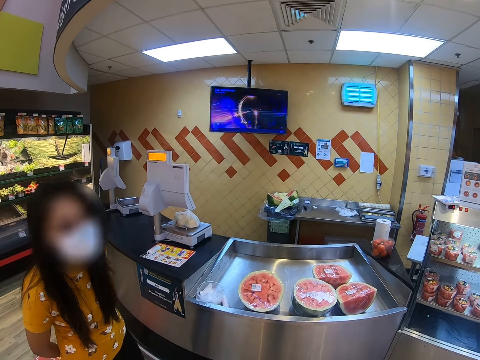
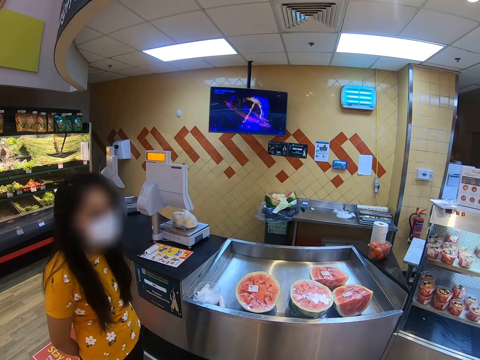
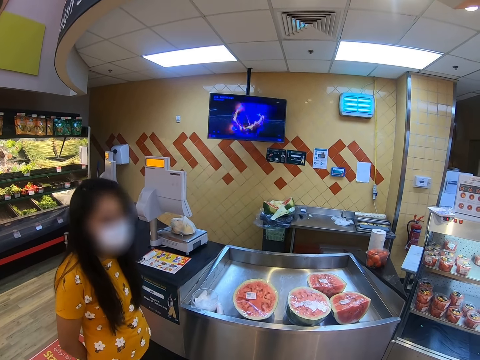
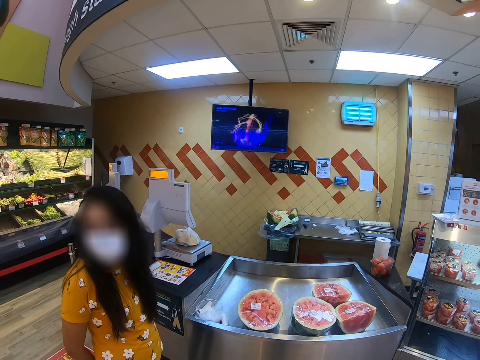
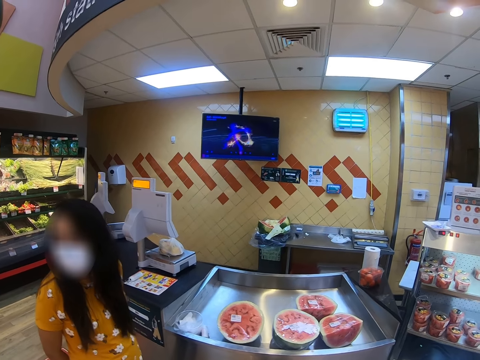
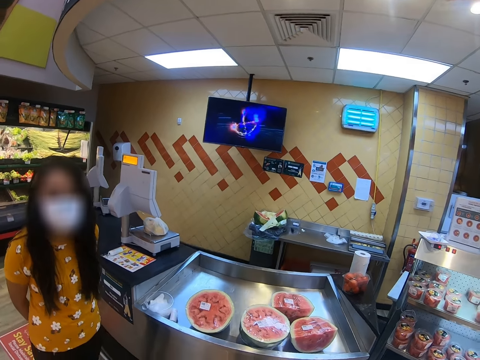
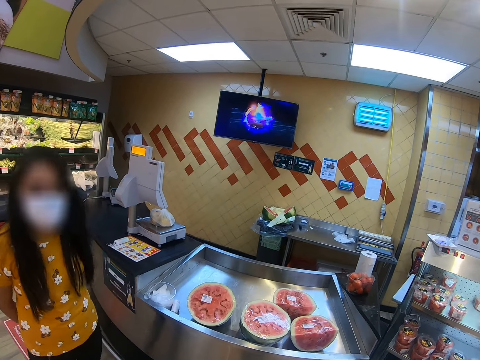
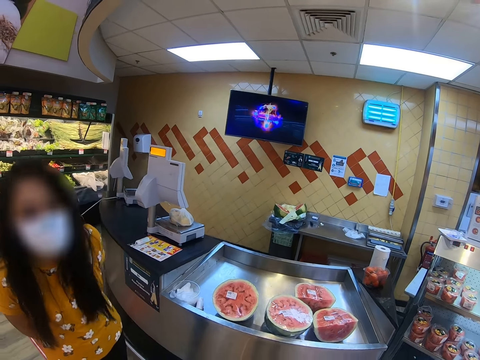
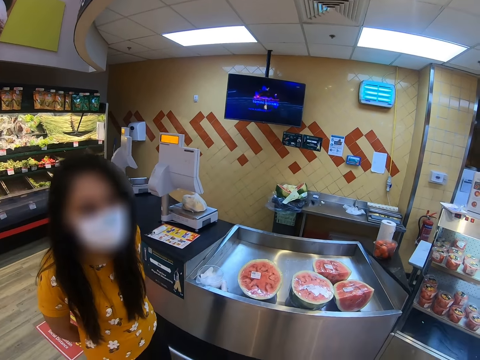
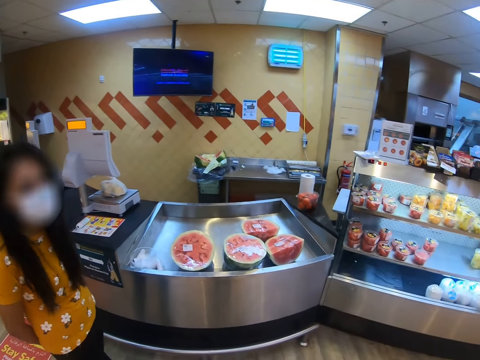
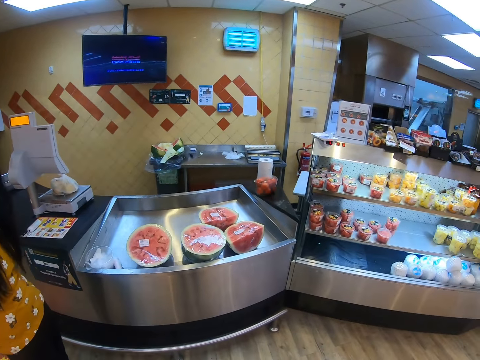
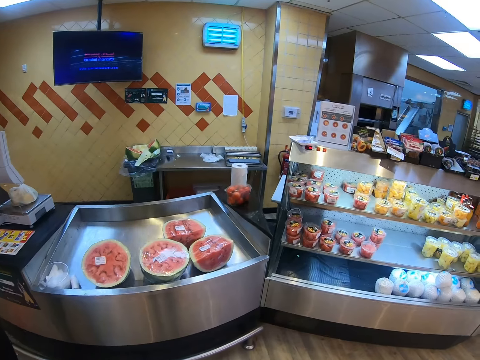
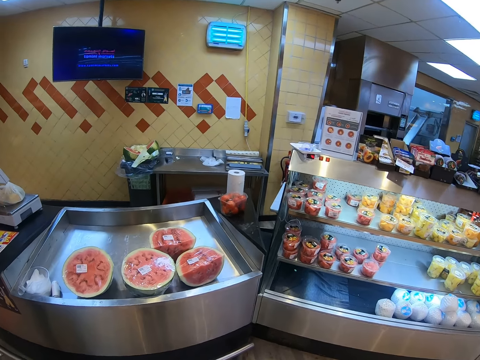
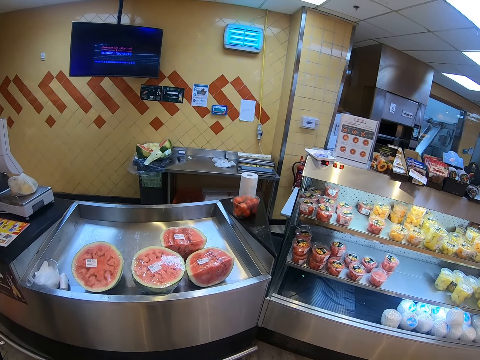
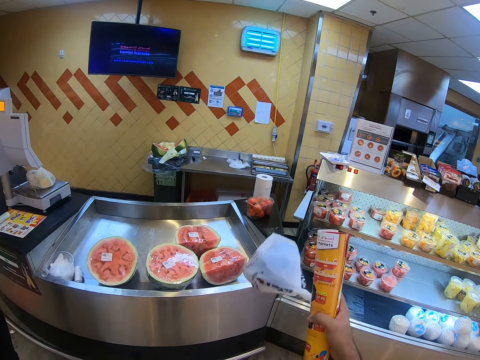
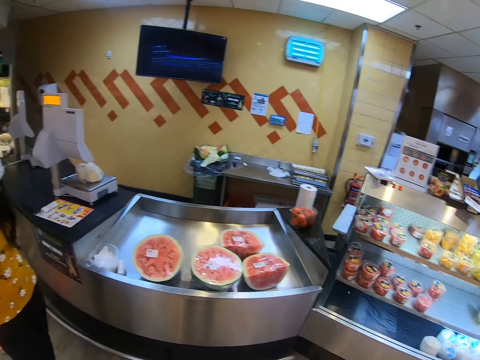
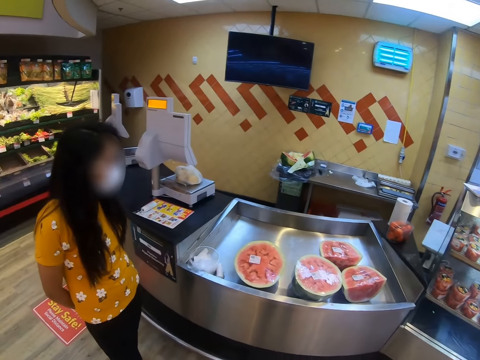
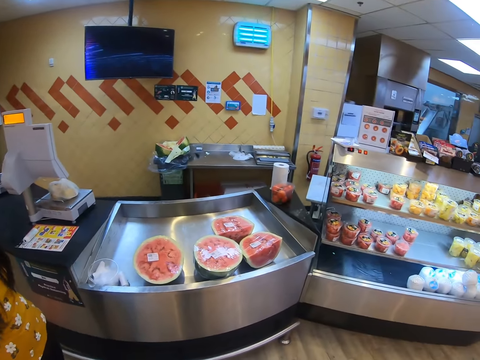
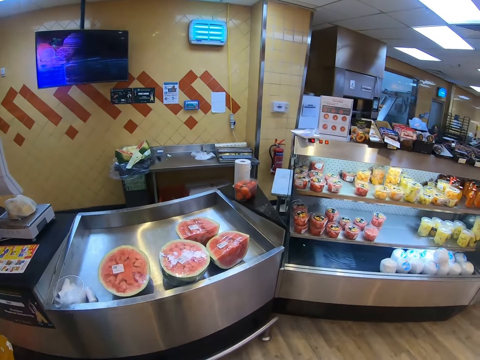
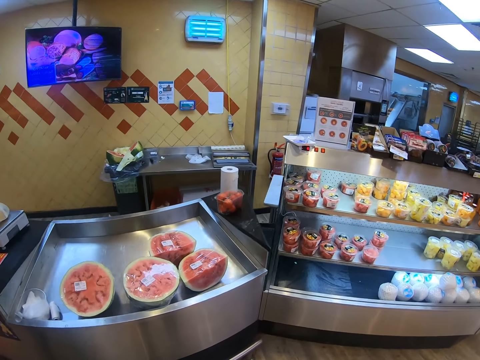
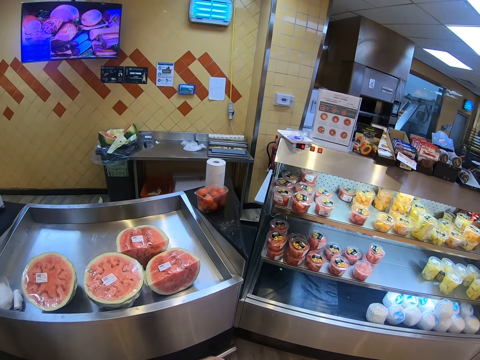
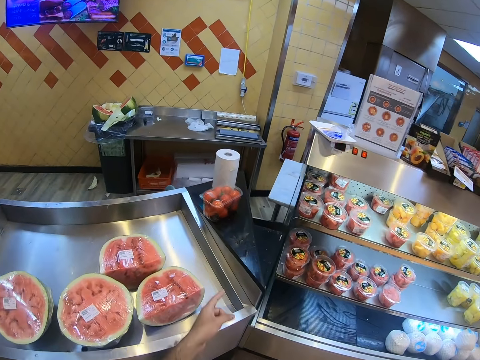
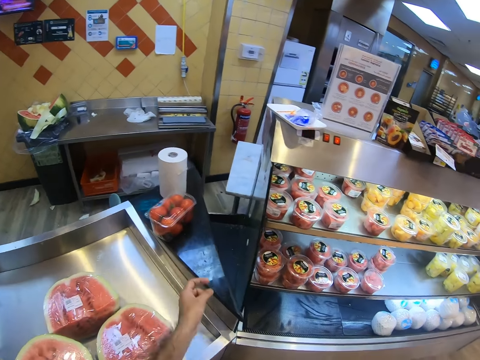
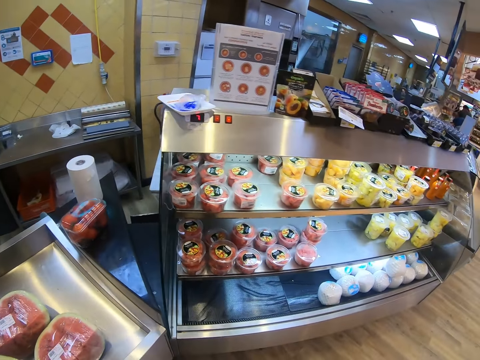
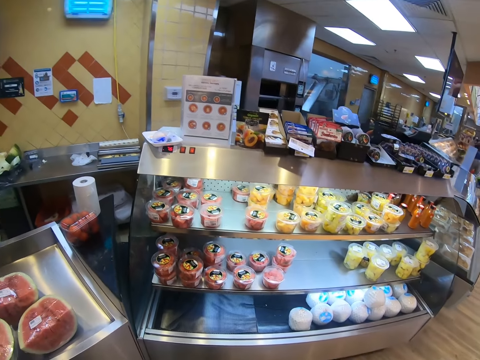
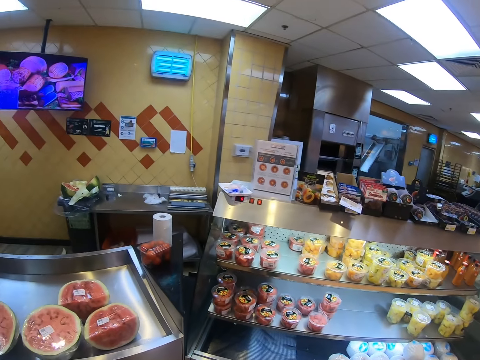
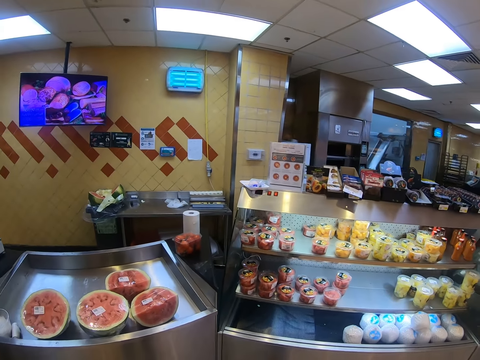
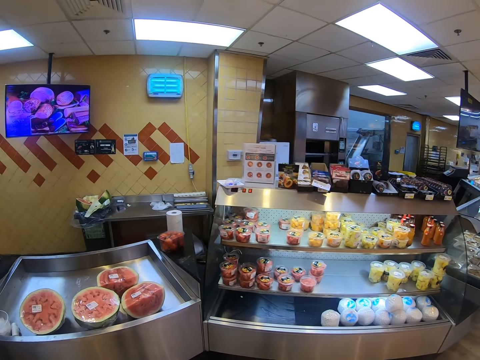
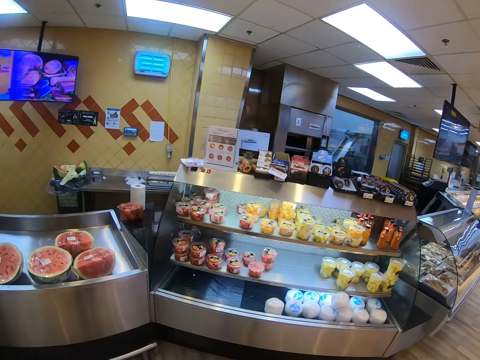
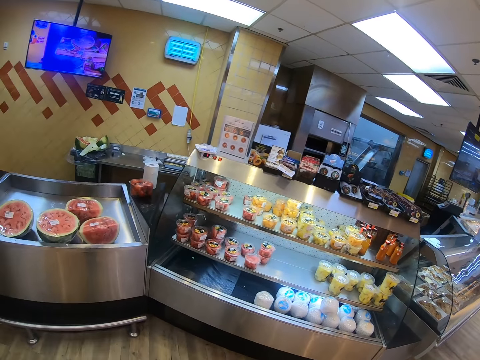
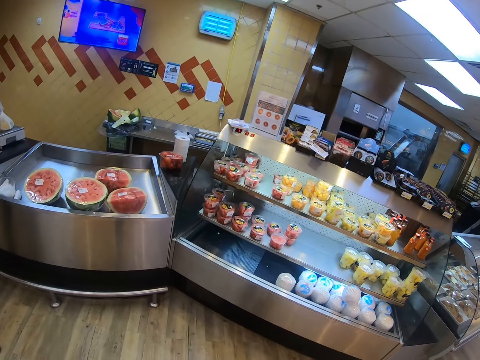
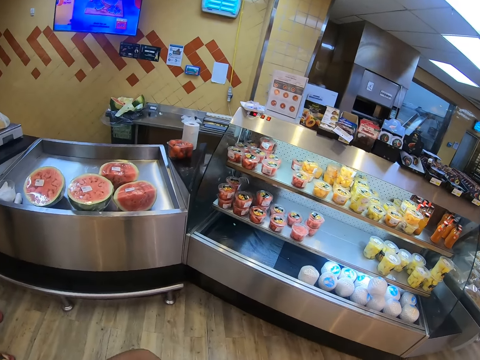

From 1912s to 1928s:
The camera wearer points a finger at the watermelon on the counter. They point at the shelf. A person looks around. The camera wearer points the left hand at the apples on the counter. They look around.

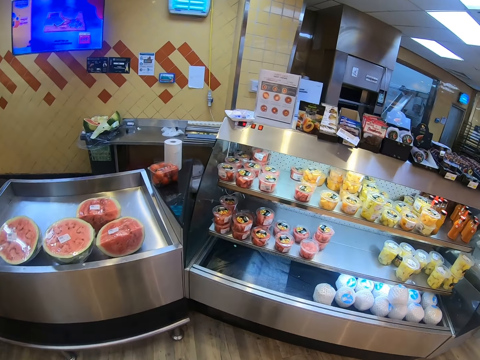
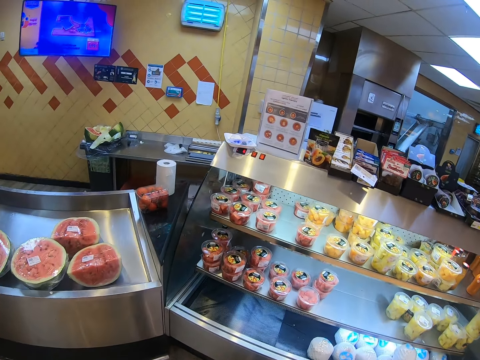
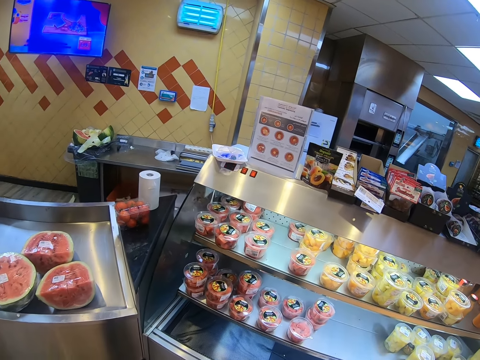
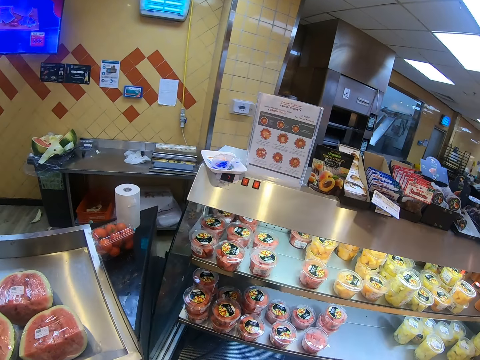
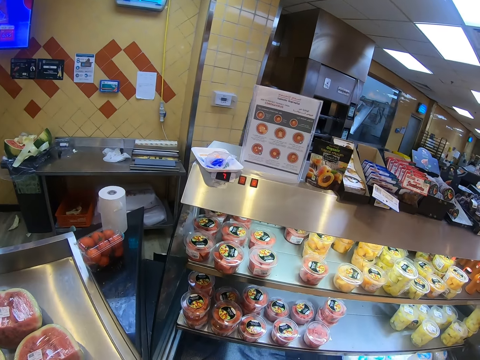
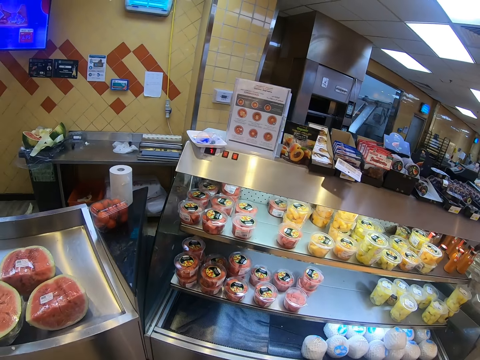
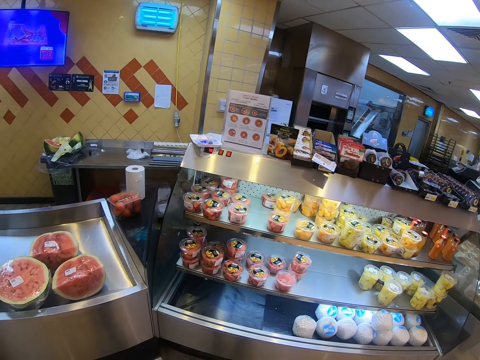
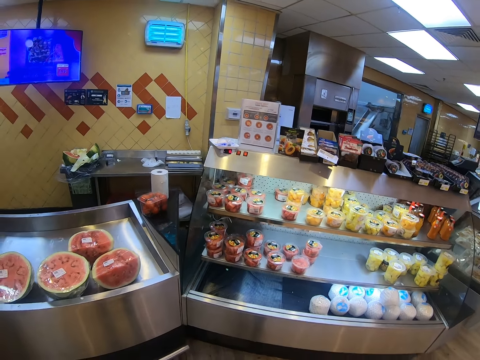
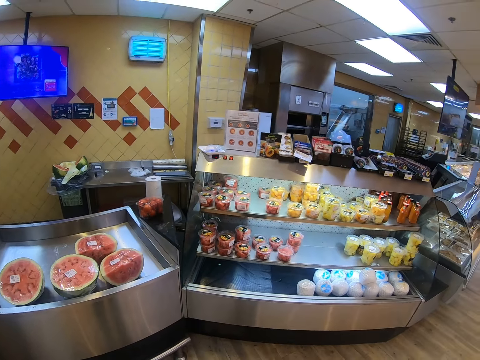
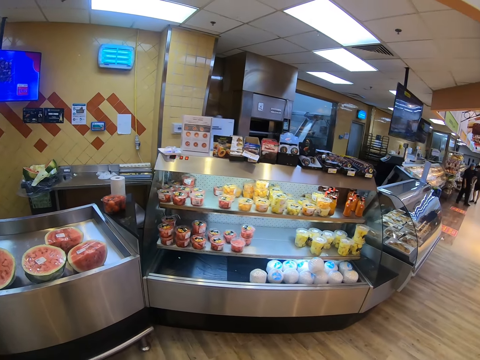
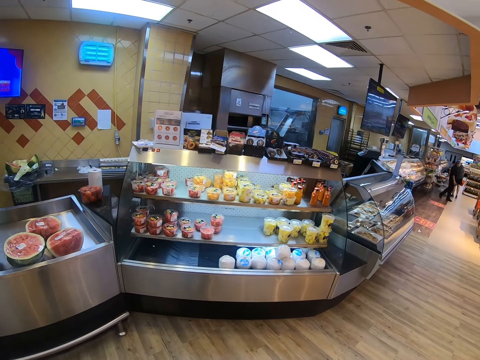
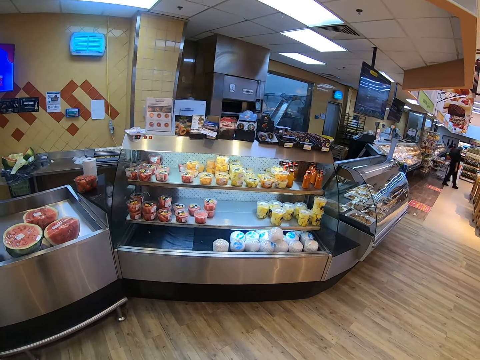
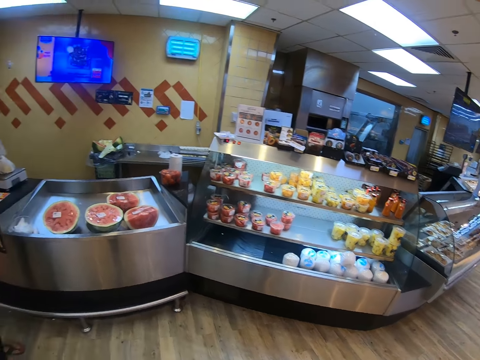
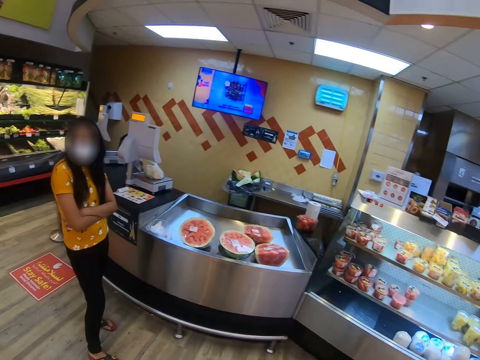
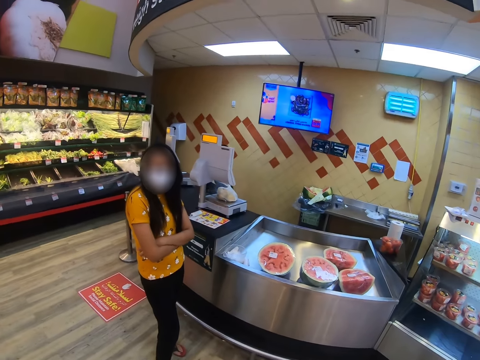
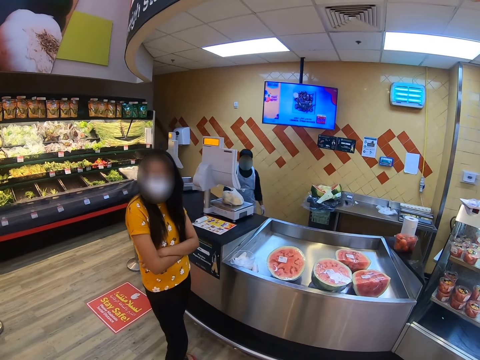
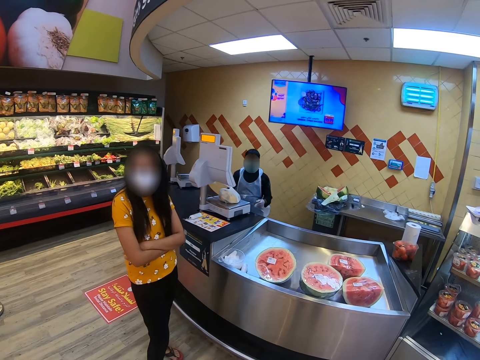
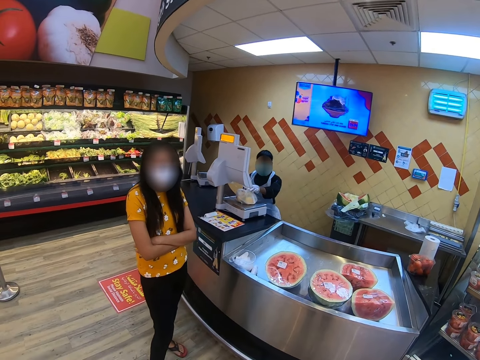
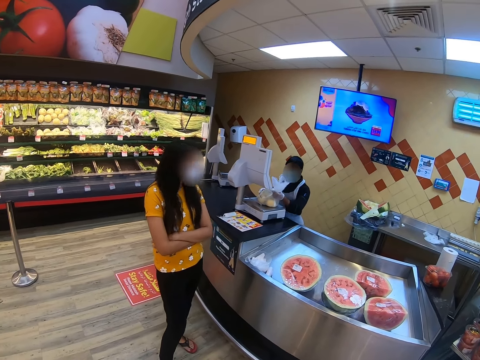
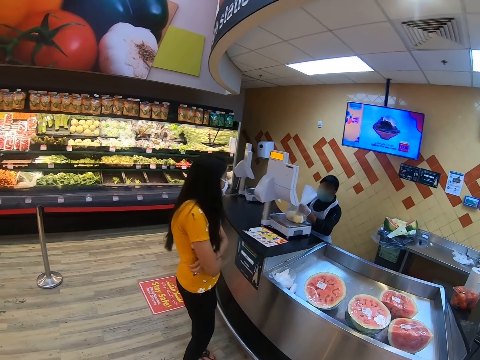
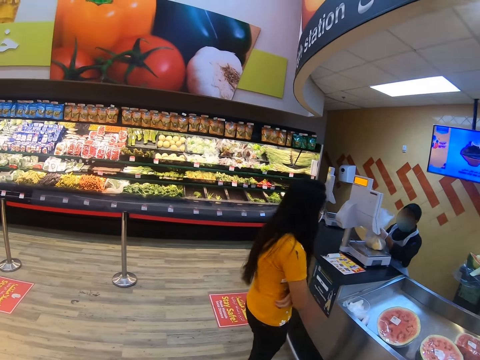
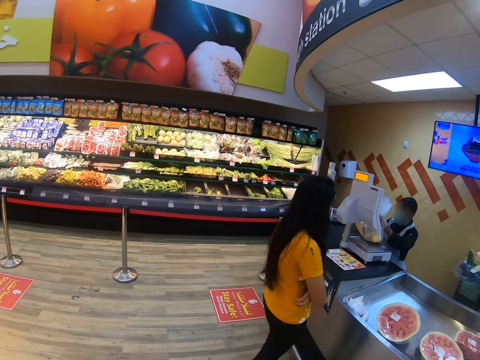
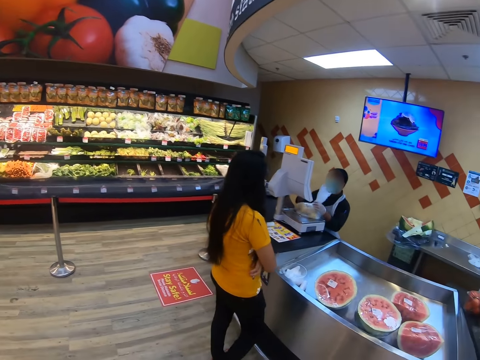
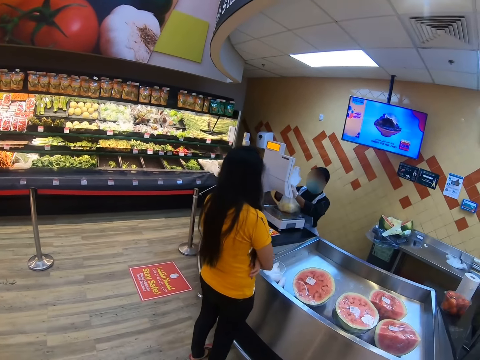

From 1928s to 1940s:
The camera wearer looks around the supermarket. A person weighs a paper bag of fruits on a weighing scale.
